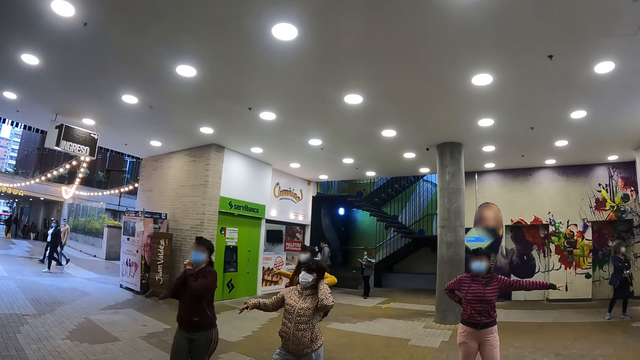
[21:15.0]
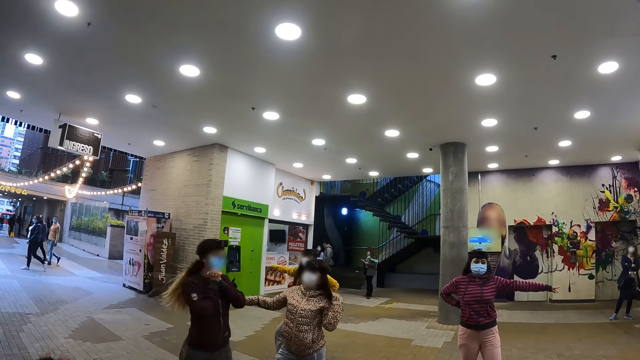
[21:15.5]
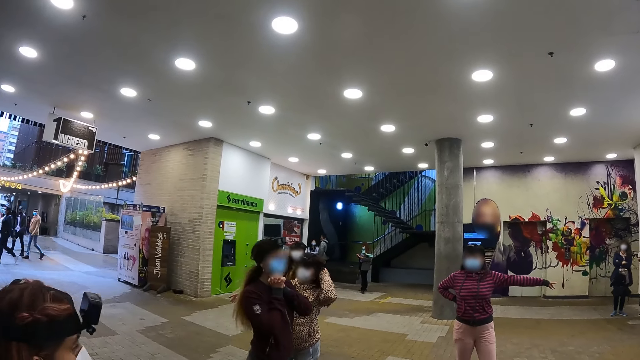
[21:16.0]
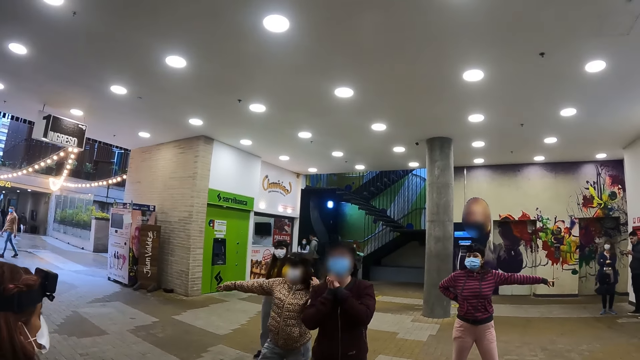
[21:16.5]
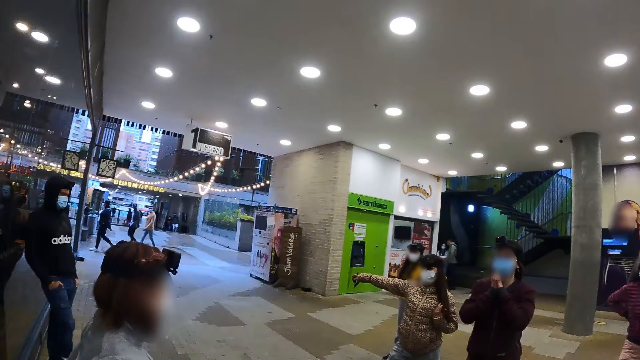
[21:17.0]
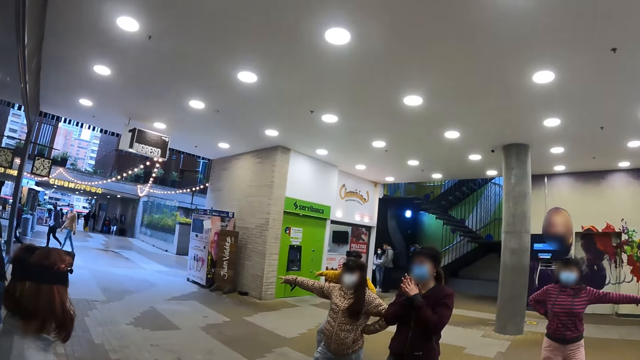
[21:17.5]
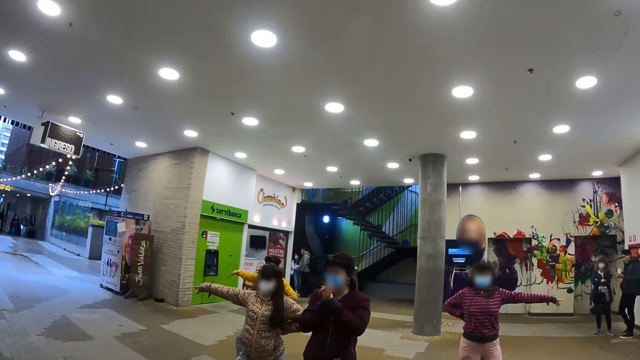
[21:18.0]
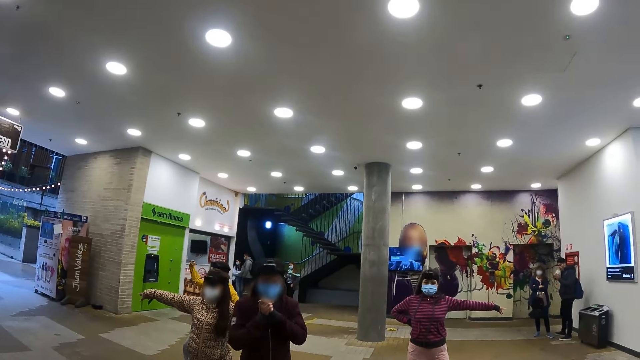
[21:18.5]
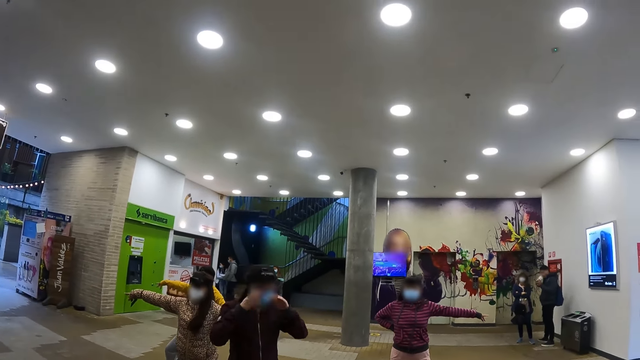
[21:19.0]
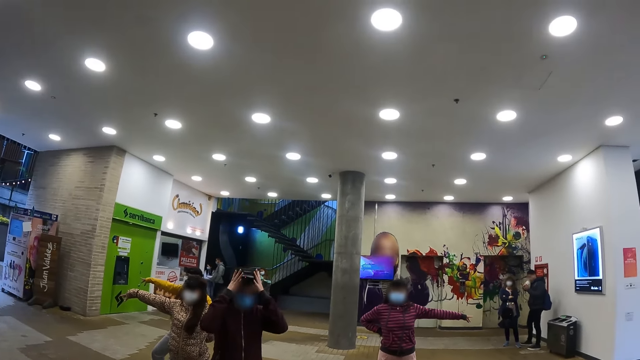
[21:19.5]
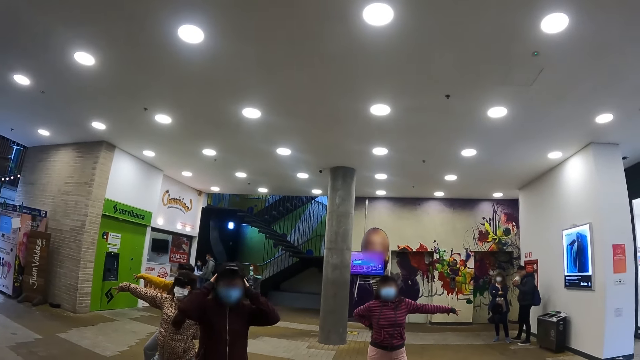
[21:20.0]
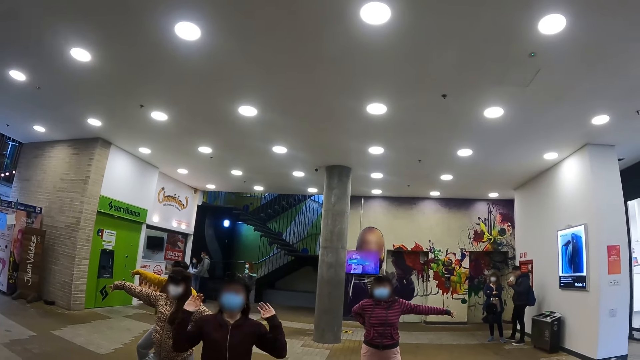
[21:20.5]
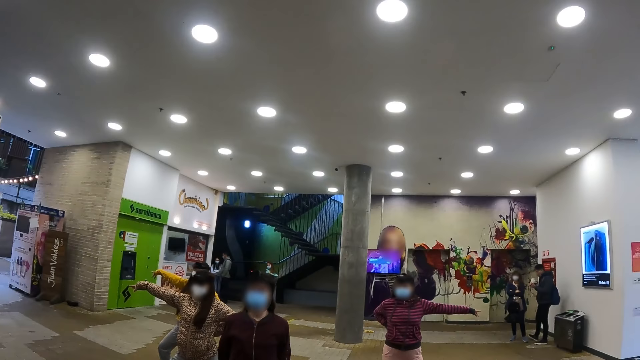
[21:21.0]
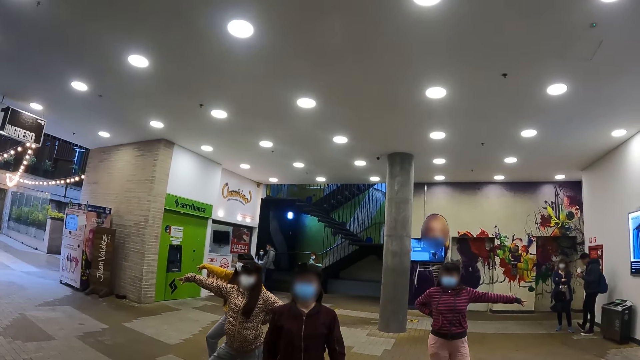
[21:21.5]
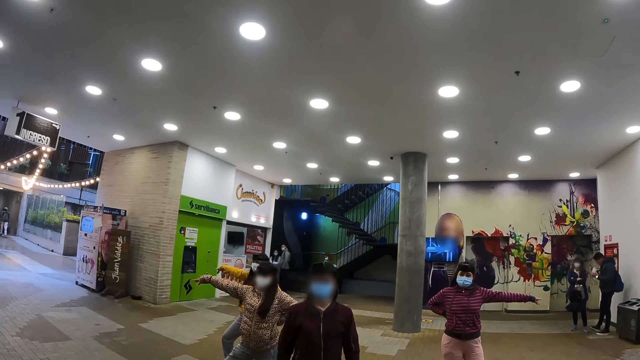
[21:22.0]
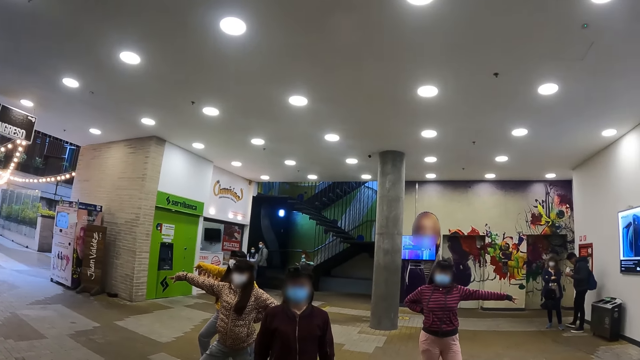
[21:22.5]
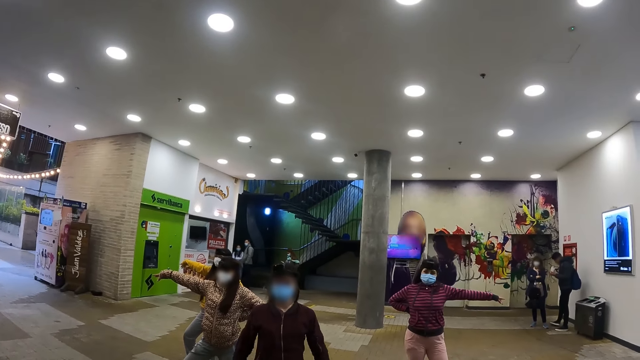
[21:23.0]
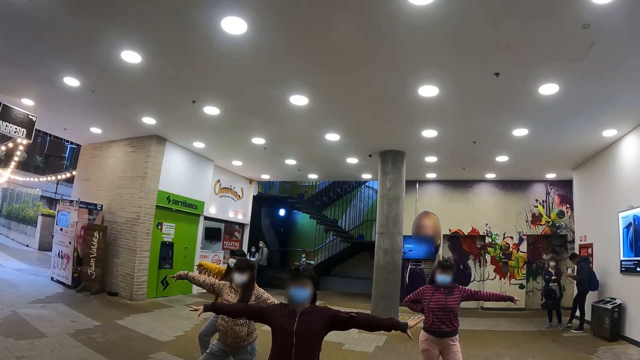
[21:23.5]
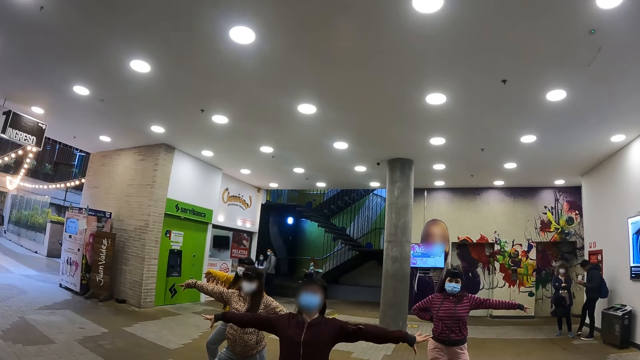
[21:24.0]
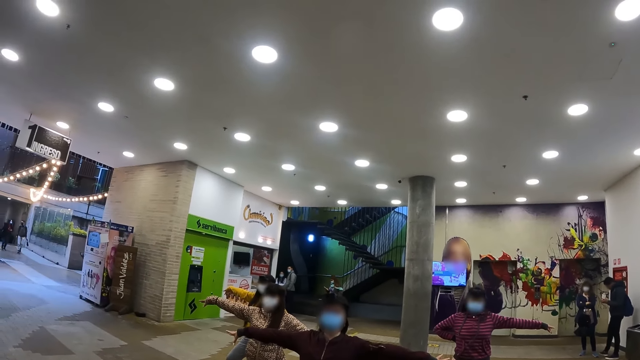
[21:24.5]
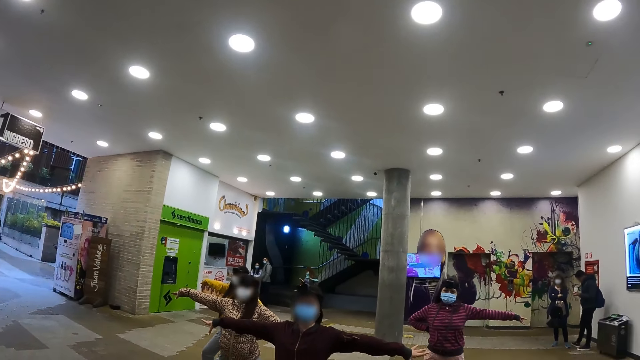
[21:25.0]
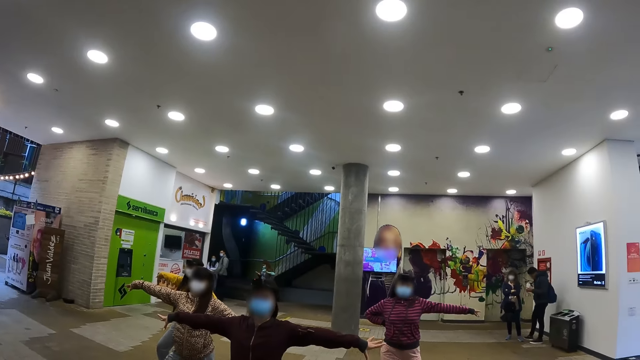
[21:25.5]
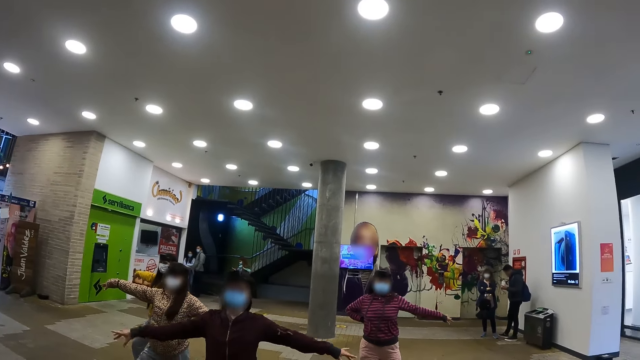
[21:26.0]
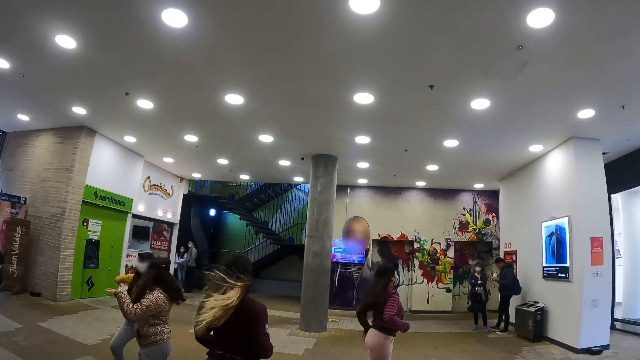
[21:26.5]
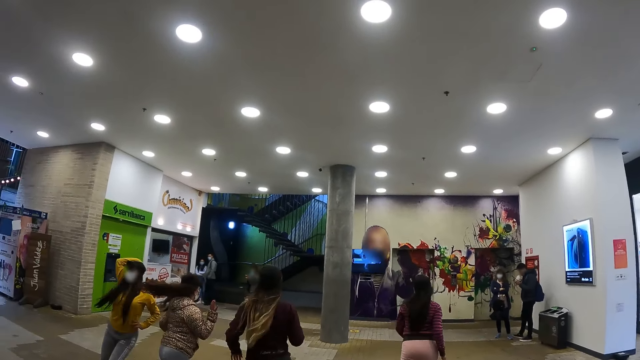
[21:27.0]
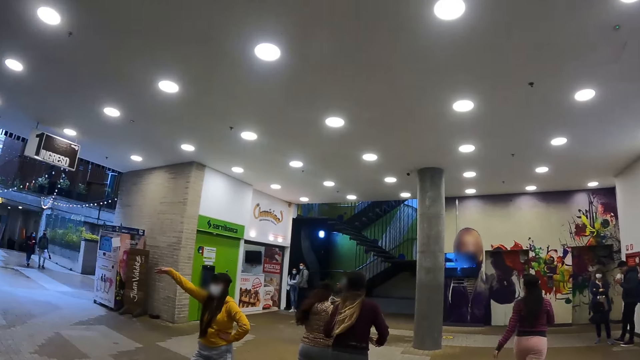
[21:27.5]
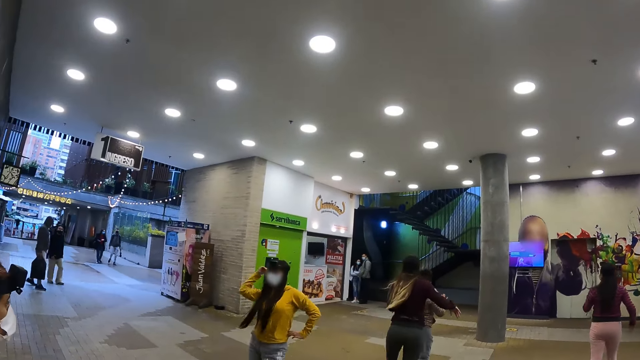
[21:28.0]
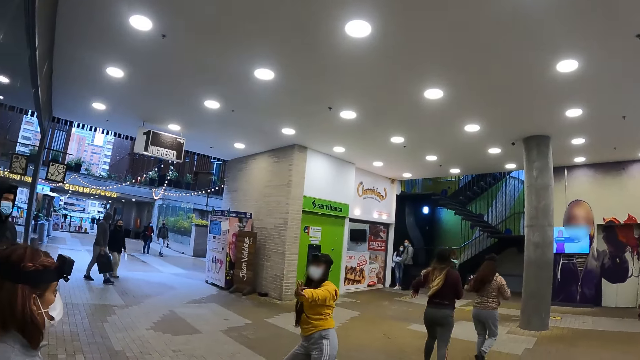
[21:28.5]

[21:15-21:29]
A woman walks in front of another woman. The camera wearer looks at the colleagues. The first woman adjusts the camera. Another woman poses. Another woman poses. The first woman stretches the hands. The first woman turns with the colleagues. Another woman dances. The two women who posed dance. Another woman dances with the colleagues.

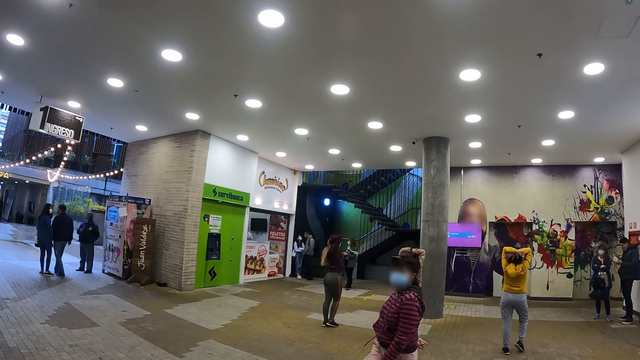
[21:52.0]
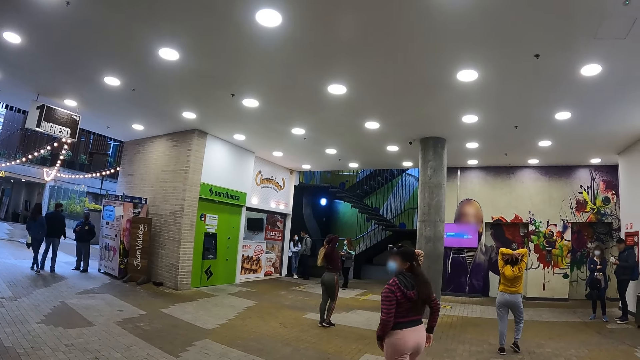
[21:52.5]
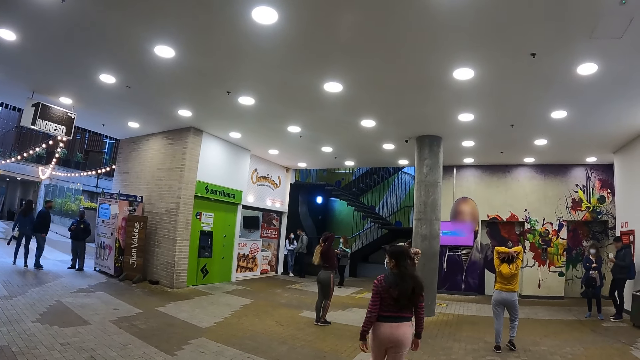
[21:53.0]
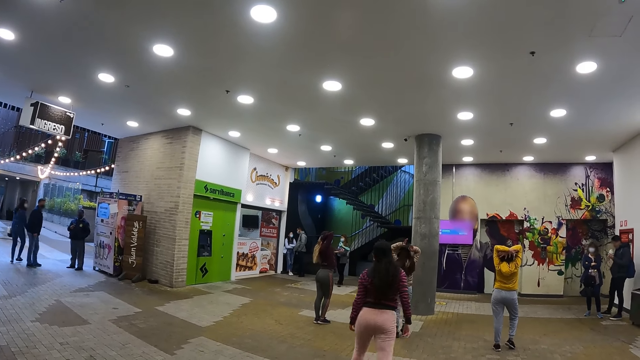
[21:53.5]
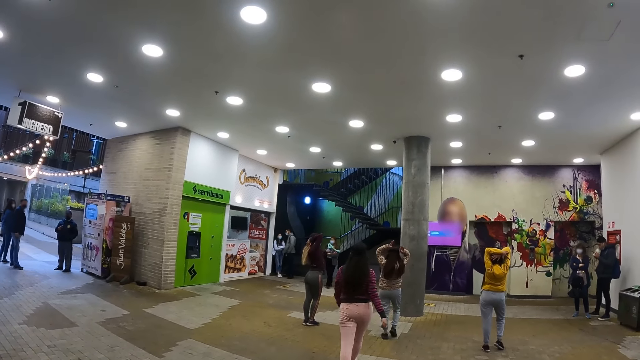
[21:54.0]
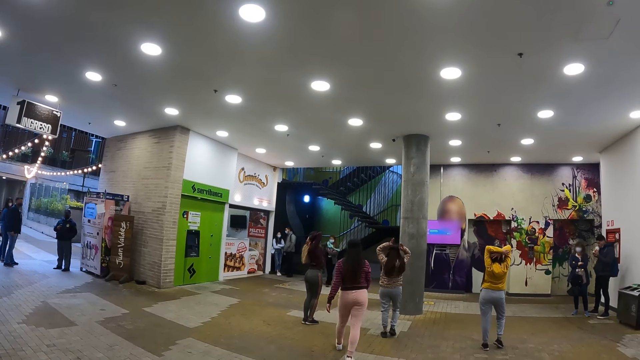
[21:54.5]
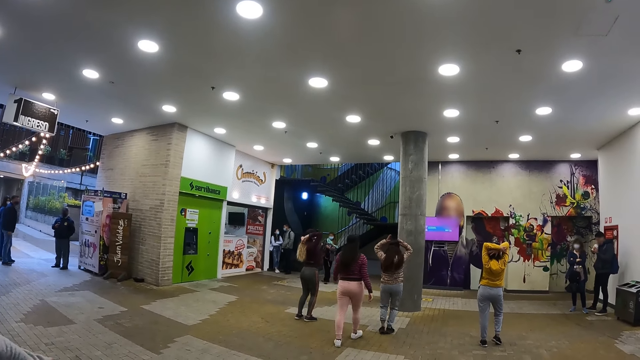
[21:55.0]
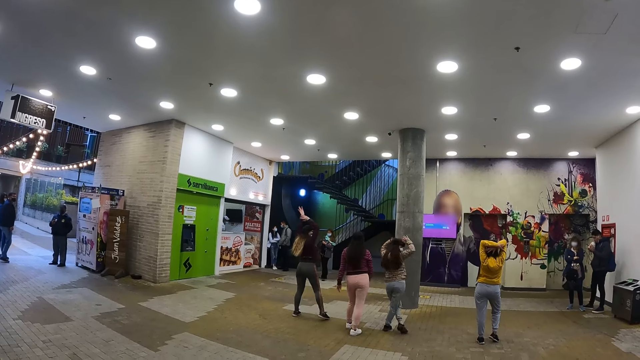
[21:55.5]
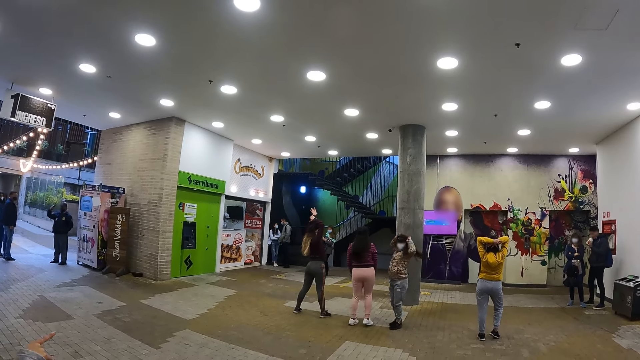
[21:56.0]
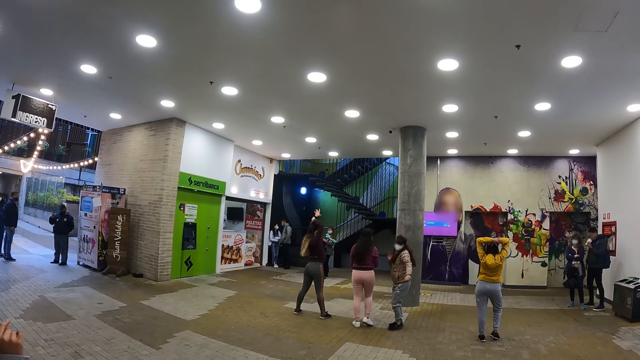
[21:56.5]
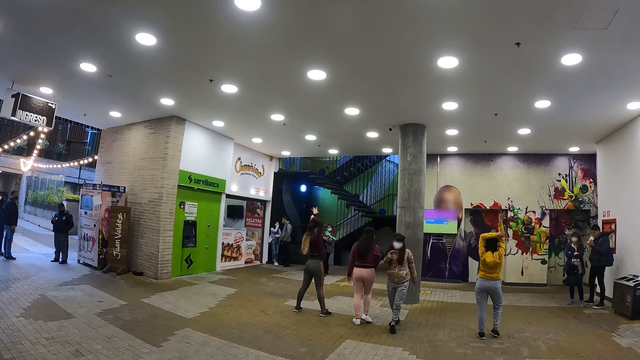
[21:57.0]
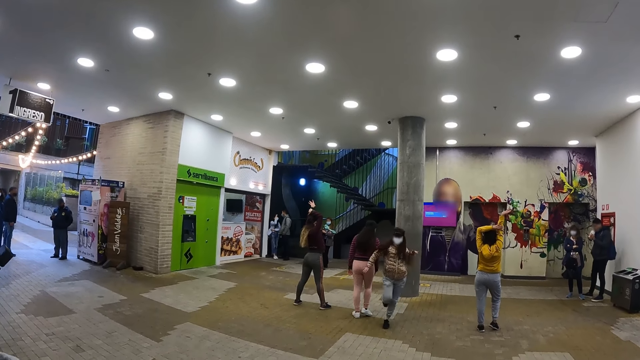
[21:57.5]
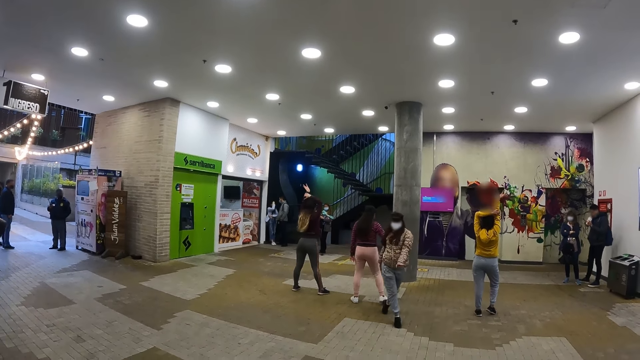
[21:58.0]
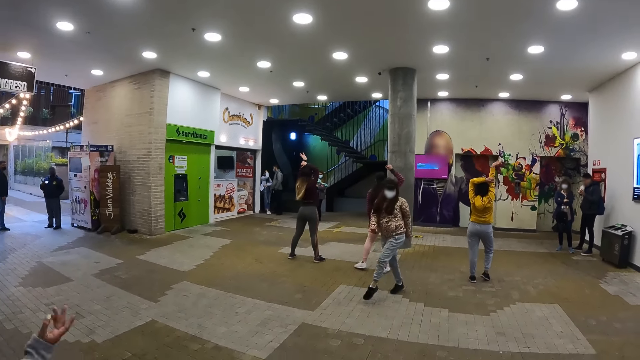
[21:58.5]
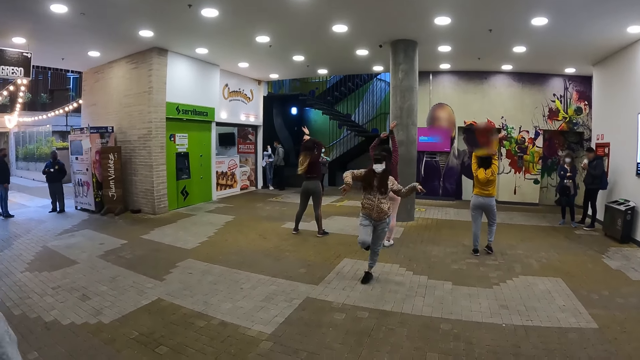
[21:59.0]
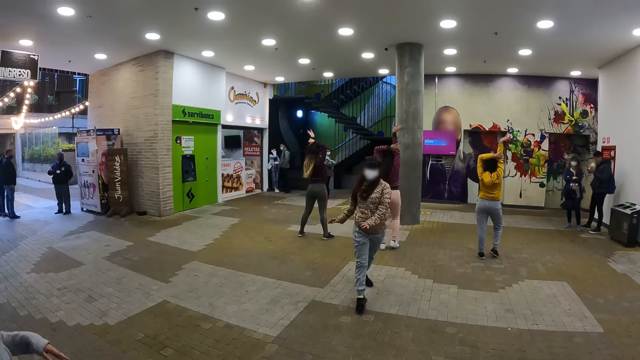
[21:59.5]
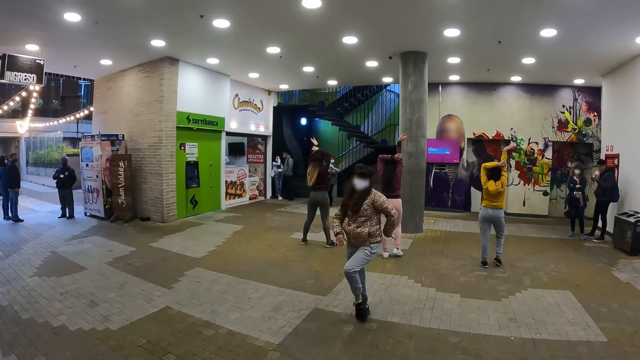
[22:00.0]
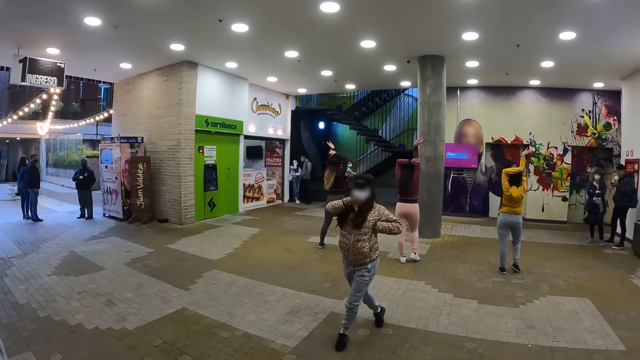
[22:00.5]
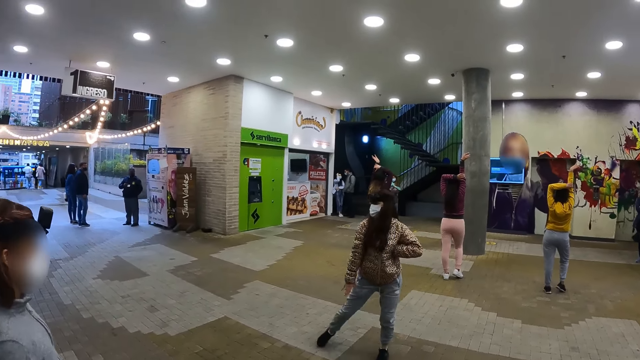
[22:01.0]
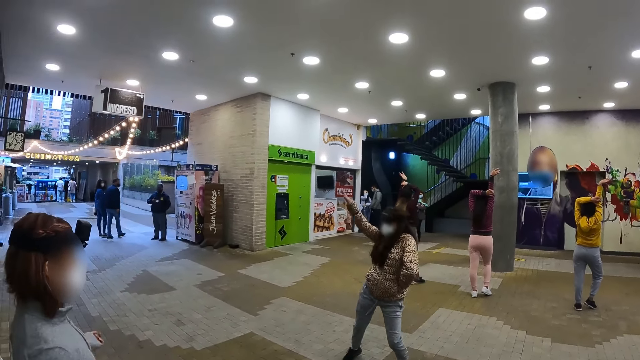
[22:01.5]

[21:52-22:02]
A woman walks to the colleagues. Another woman turns around and dances towards the camera wearer.
